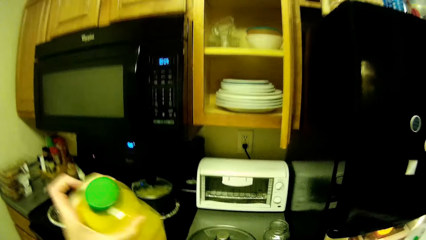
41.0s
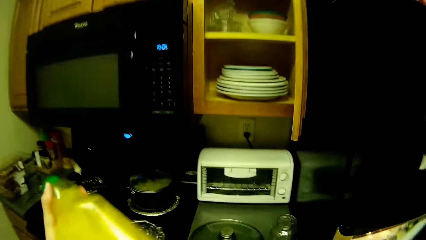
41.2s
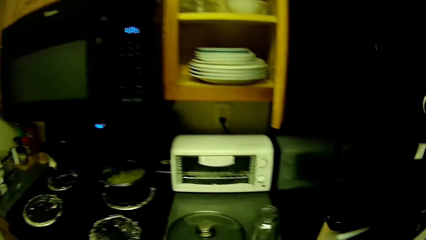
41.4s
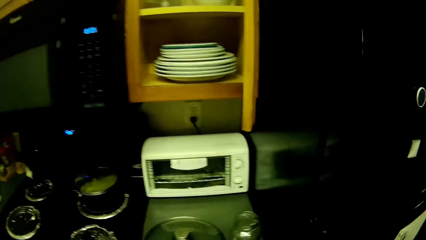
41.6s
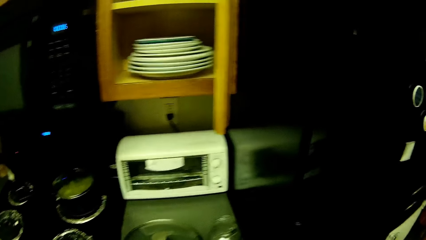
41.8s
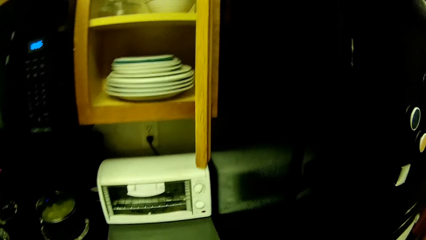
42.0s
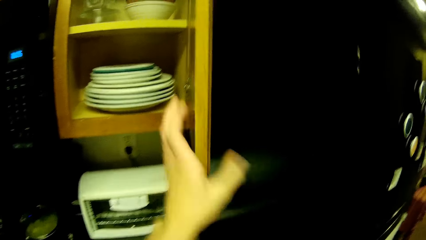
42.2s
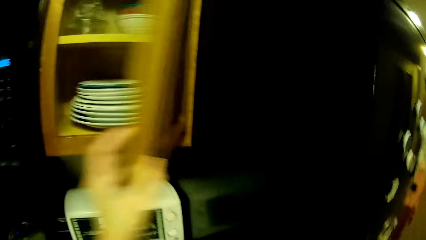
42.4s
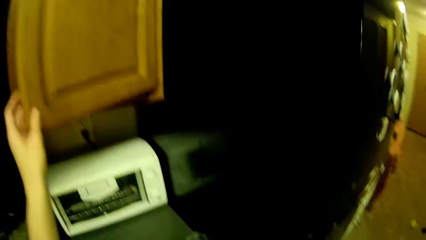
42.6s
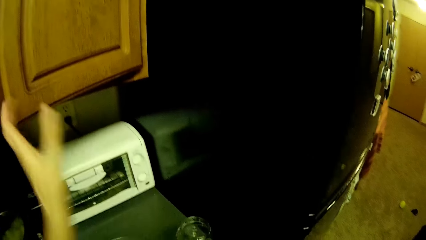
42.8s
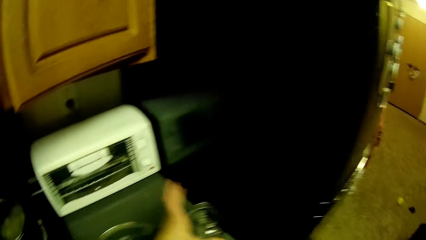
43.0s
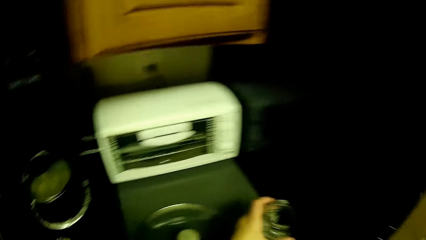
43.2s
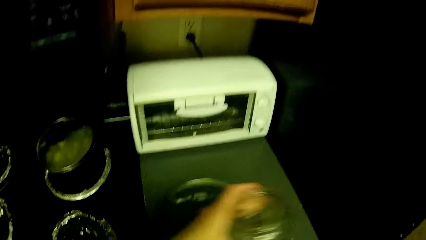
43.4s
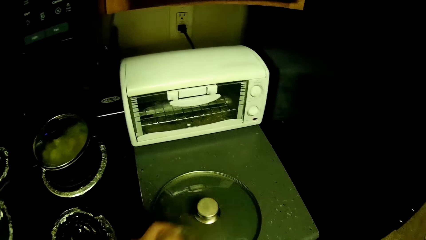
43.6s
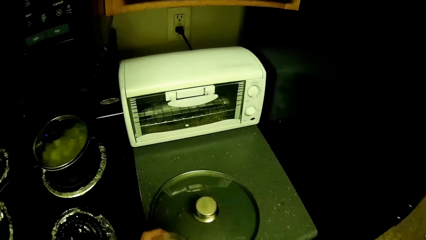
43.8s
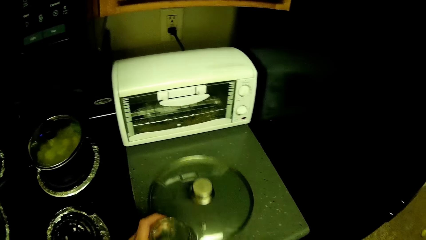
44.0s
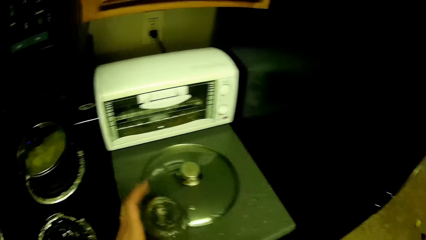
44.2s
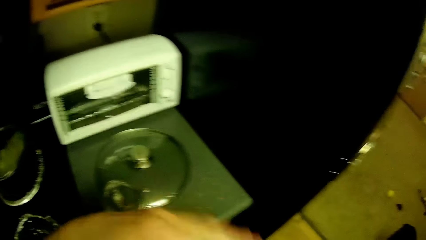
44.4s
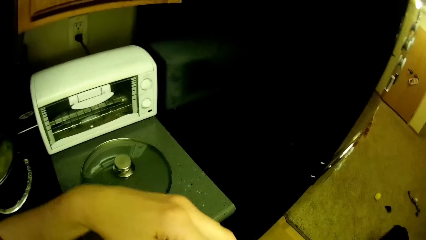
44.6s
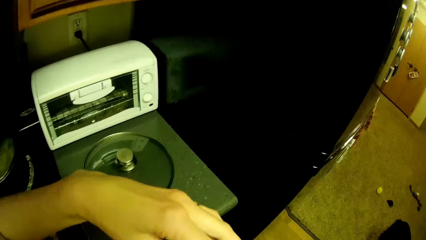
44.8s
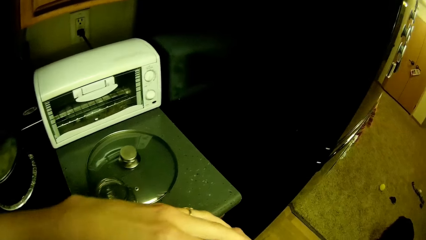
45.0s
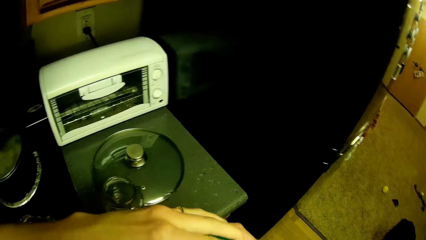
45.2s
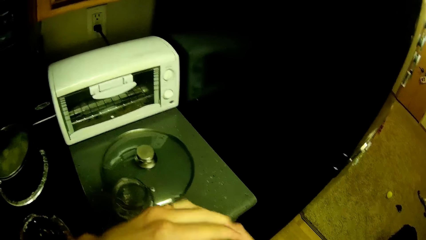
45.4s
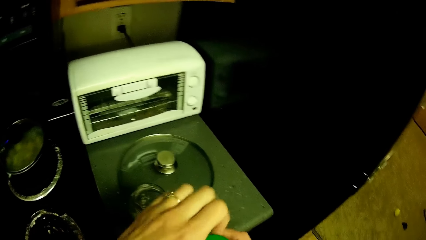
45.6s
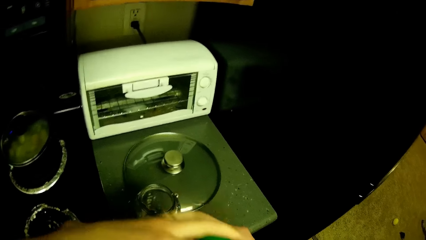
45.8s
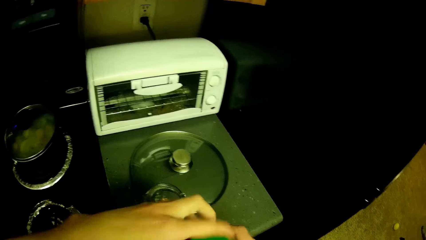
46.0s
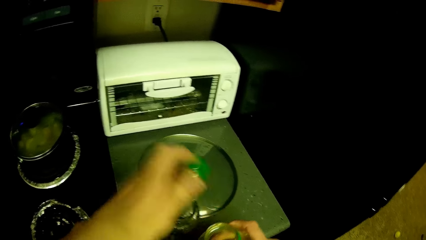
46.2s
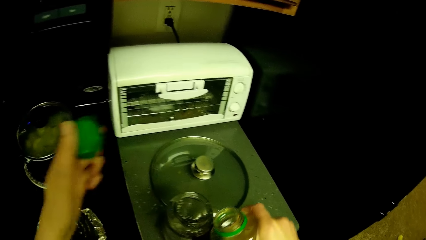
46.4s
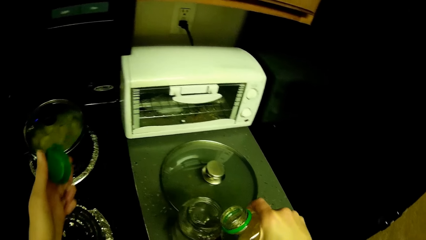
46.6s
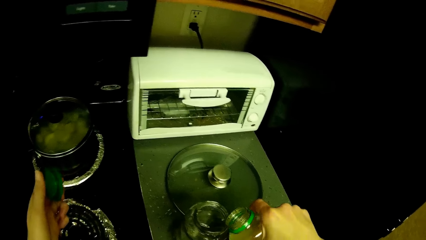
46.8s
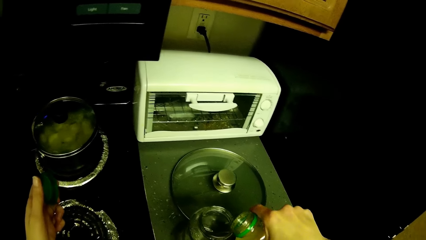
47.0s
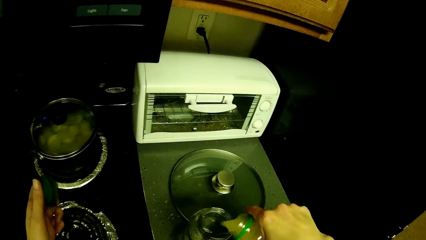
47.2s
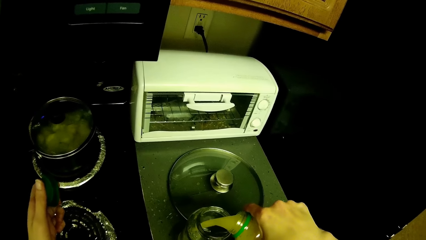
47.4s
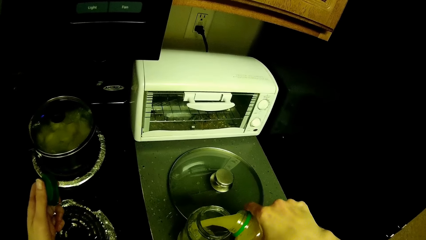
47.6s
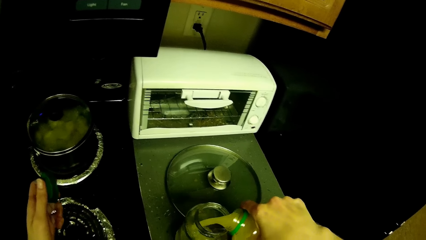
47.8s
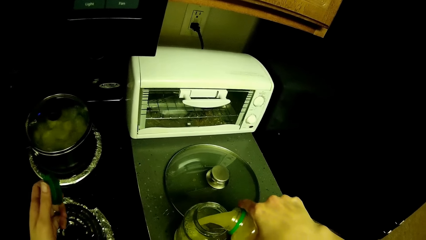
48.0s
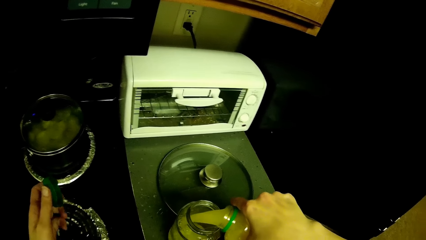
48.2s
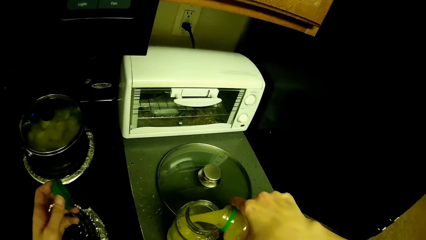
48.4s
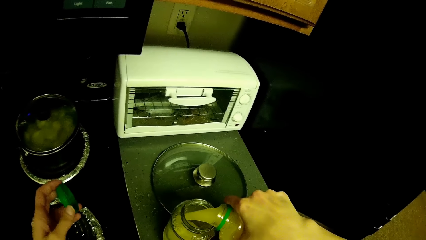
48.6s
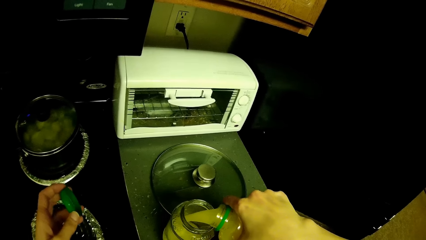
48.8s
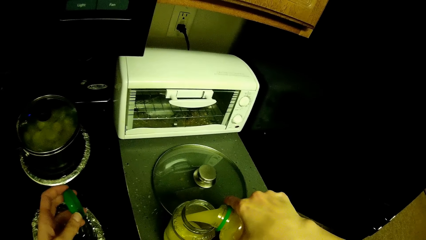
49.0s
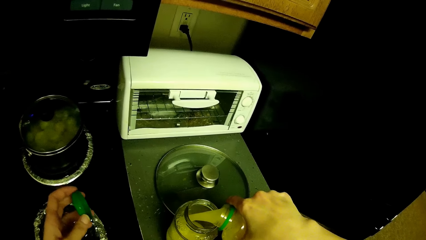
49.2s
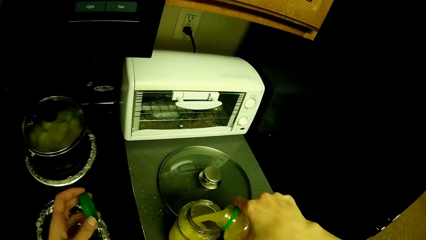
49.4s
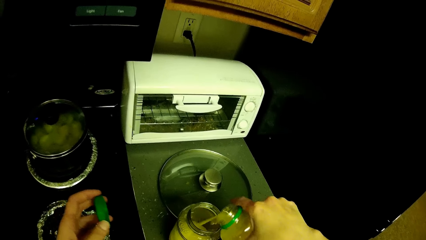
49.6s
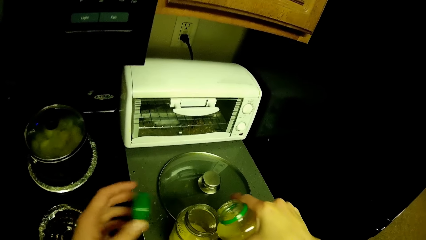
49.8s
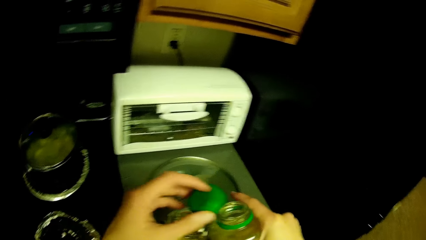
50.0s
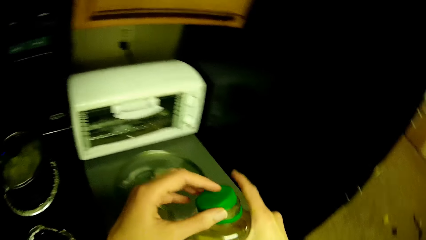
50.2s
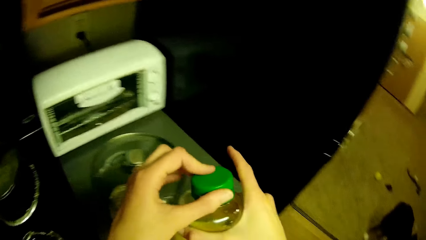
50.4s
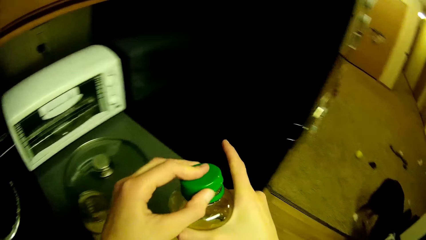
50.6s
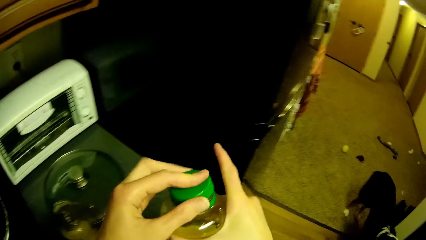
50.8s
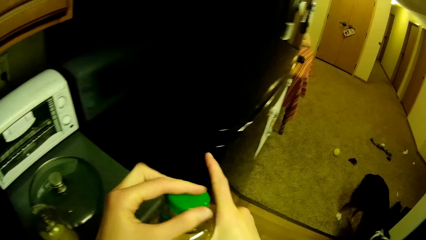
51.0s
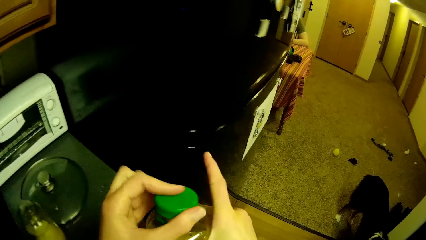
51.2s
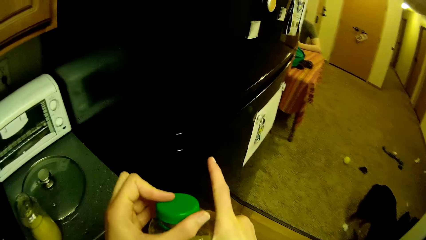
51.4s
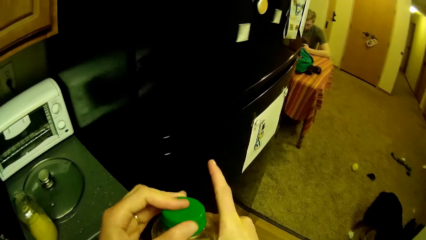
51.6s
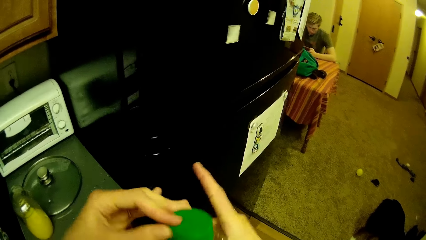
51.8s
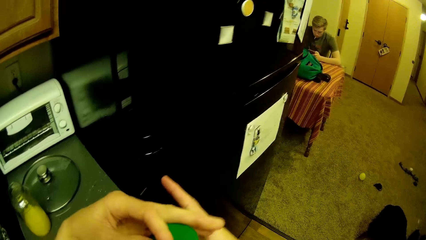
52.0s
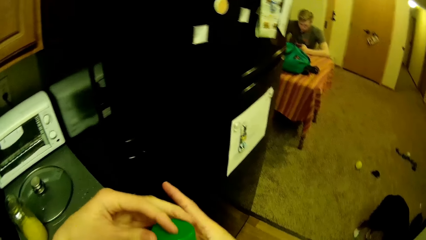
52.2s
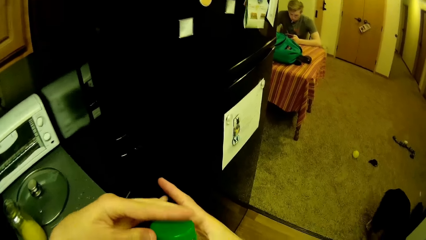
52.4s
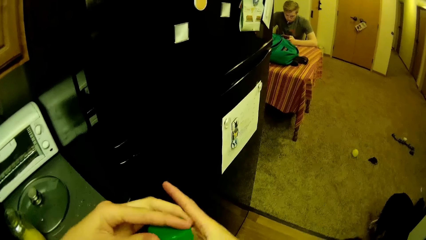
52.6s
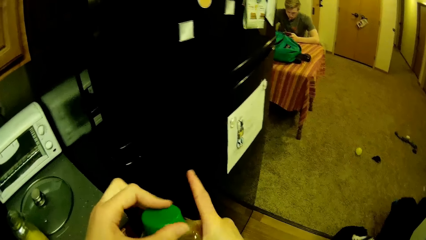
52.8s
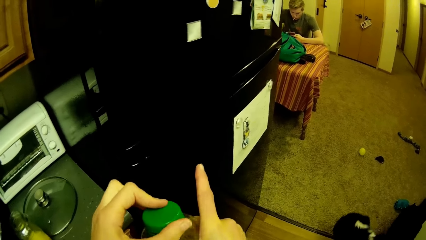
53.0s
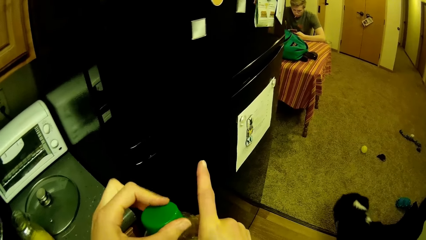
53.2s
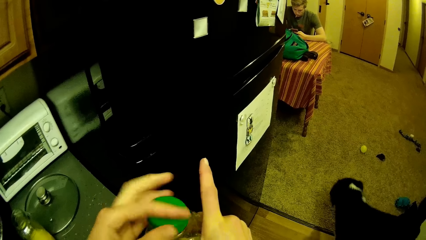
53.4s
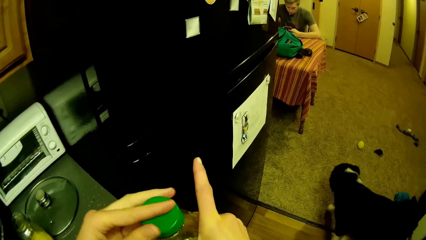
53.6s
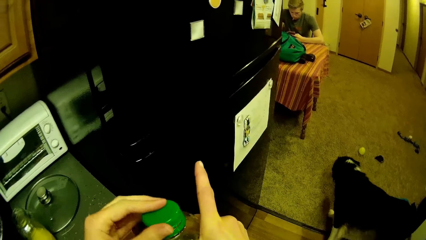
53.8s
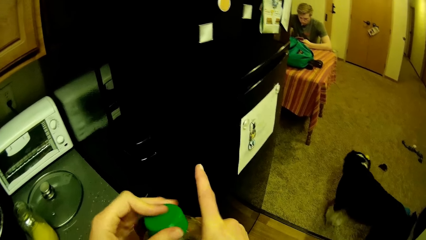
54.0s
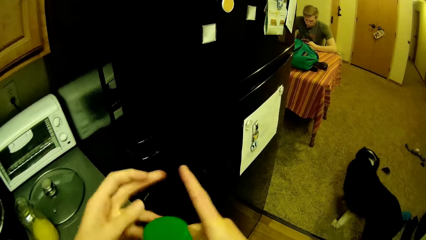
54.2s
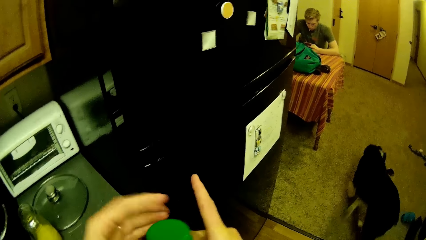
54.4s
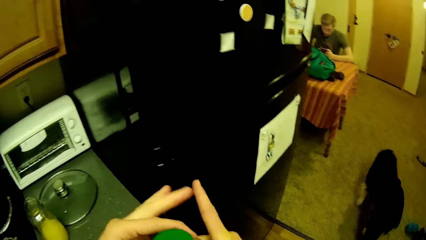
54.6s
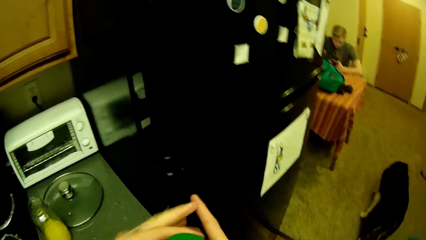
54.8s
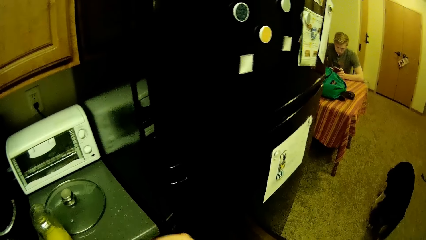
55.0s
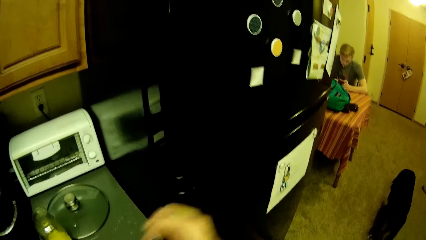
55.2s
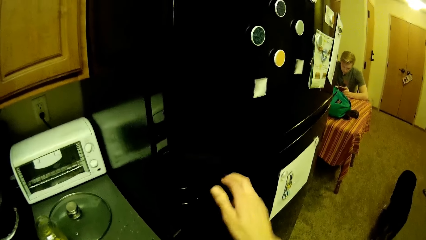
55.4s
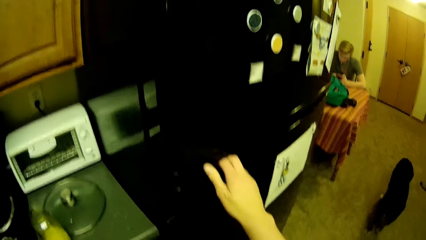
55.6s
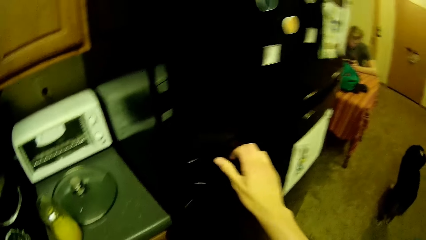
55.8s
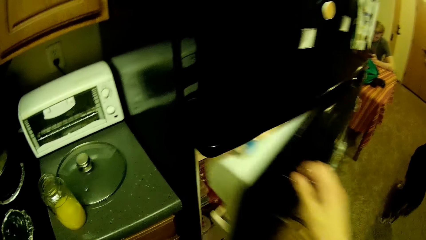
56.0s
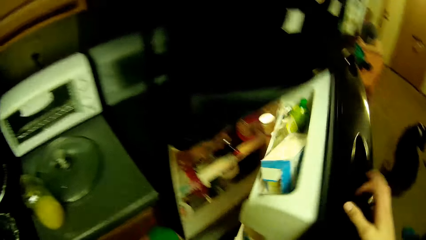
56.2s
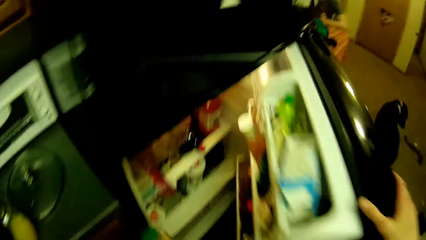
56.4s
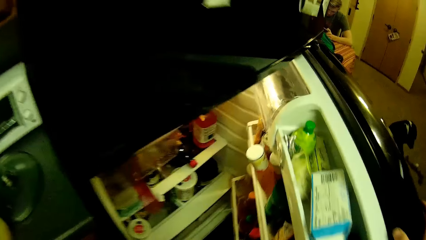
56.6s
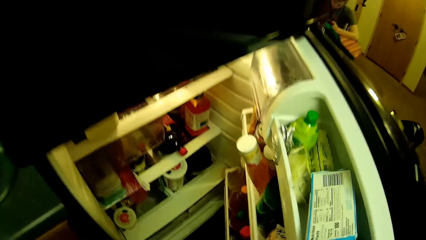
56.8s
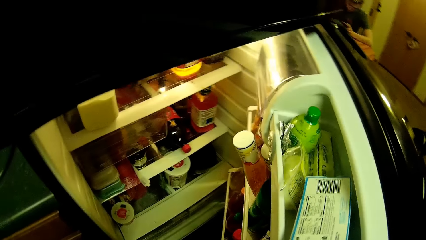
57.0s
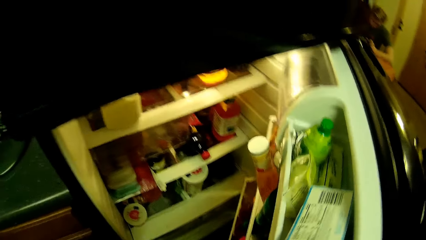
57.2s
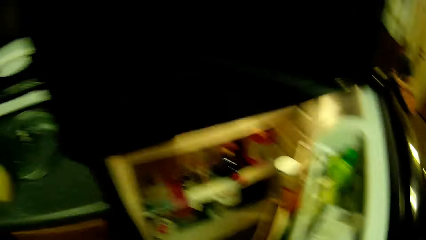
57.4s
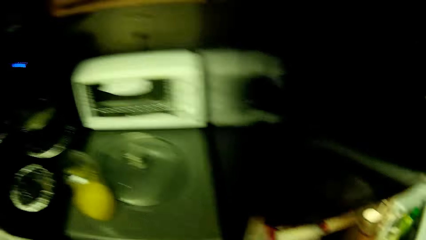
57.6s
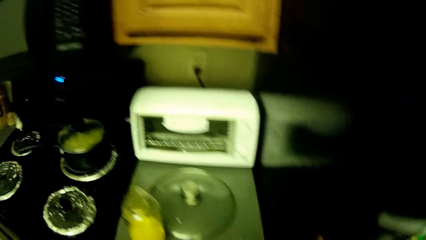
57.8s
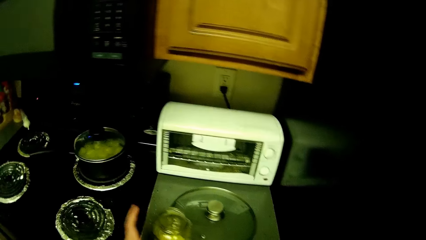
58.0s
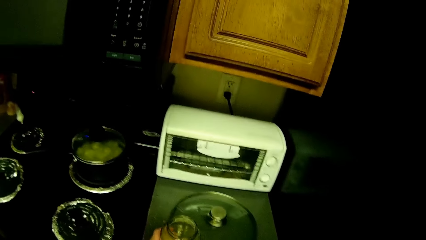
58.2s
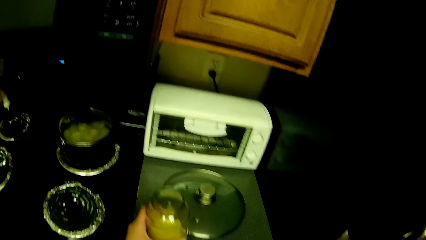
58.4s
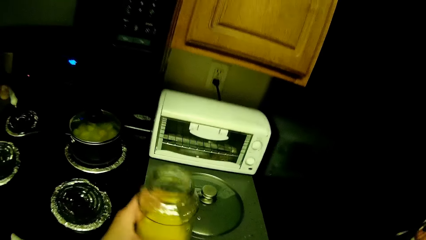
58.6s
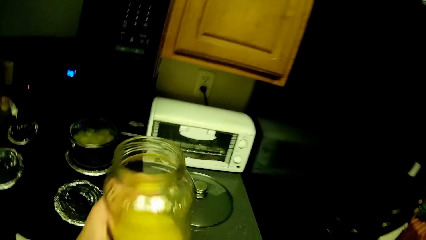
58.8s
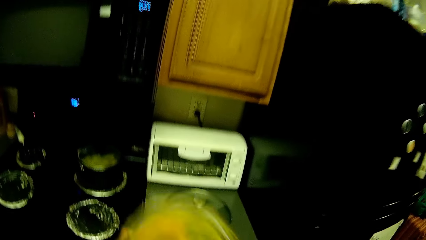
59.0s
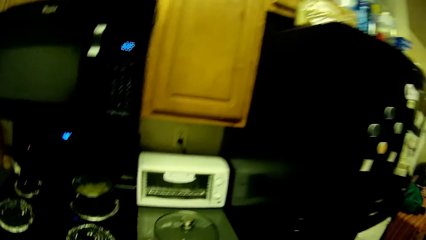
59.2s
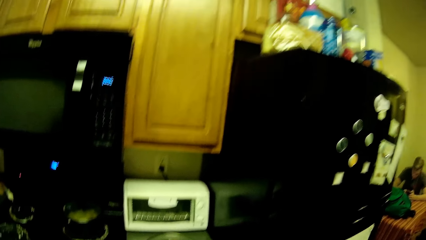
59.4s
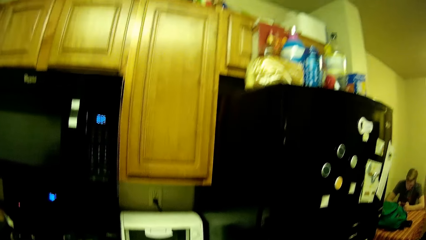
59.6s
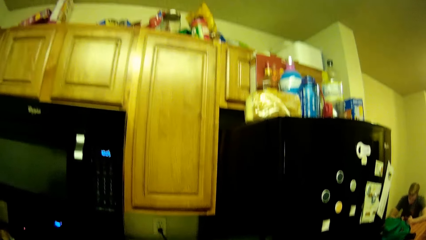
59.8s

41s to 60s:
The camera wearer picks up a bottle of juice. She closes the cupboard with her left hand. She picks up a glass jar. She adjusts the glass cup on the slab. She adjusts a pot cover with the glass jar on the slab. She places the glass jar on the kitchen counter. She opens the bottle top. She pours the juice into the glass cup. She closes the bottle top. The dog walks around the room. A man sits on a chair in the room. The camera wearer opens the fridge with her left hand. She drops the container of juice in the fridge. She carries the glass cup from the slab. She drinks the juice.
